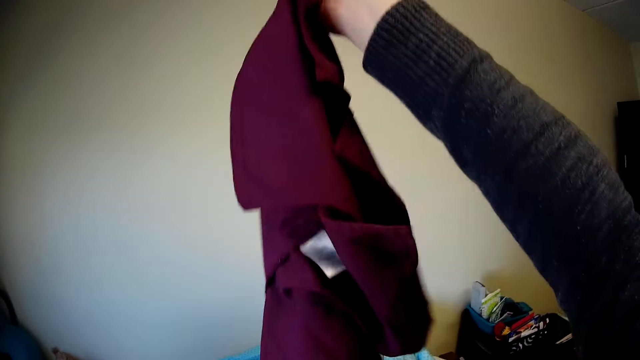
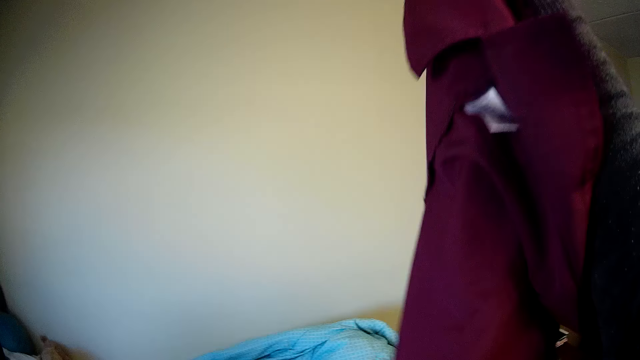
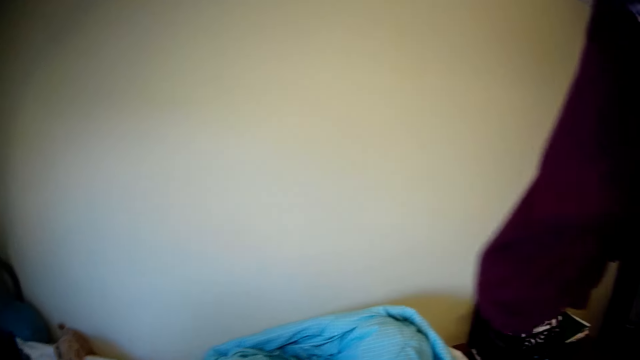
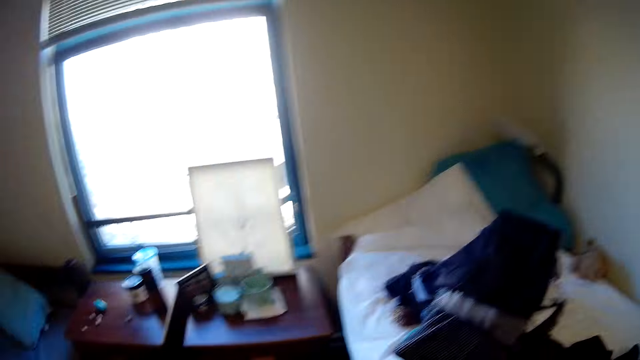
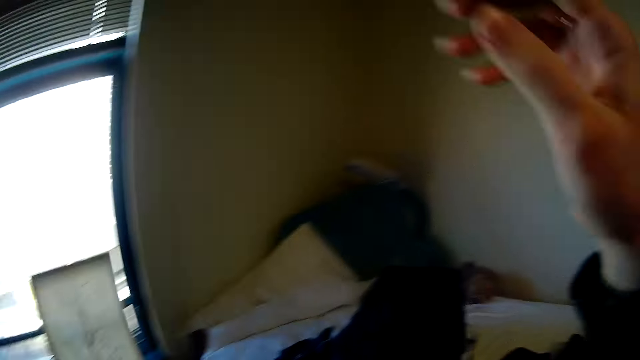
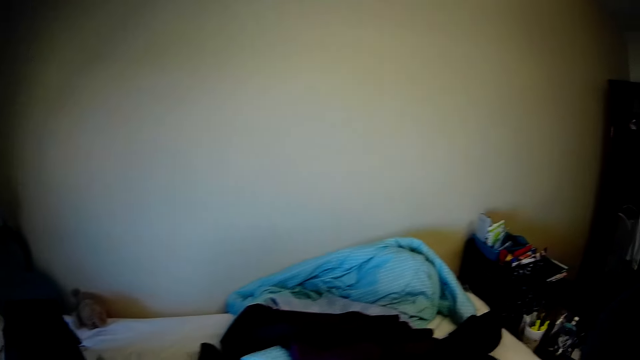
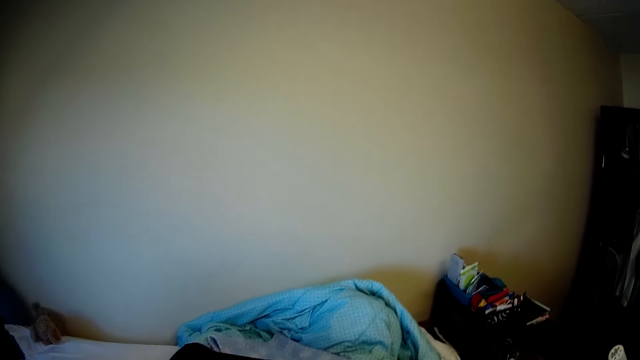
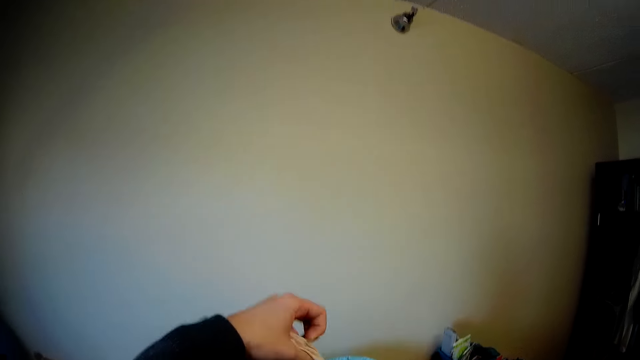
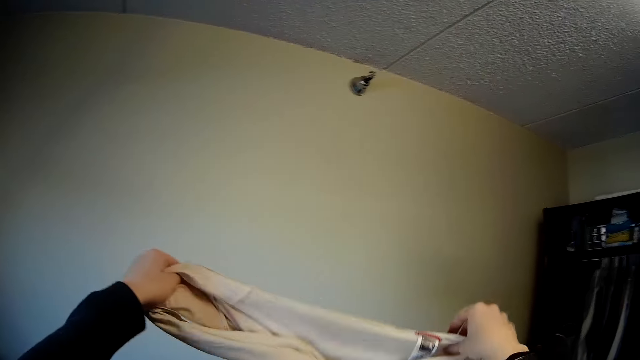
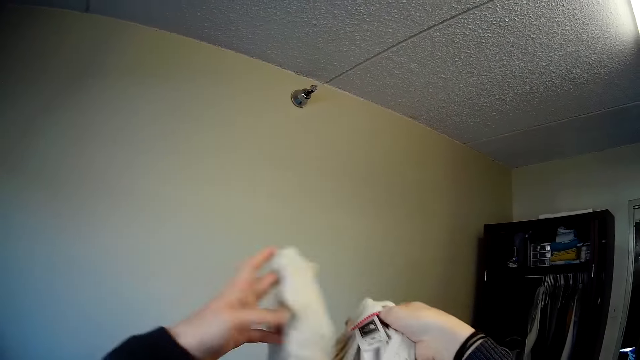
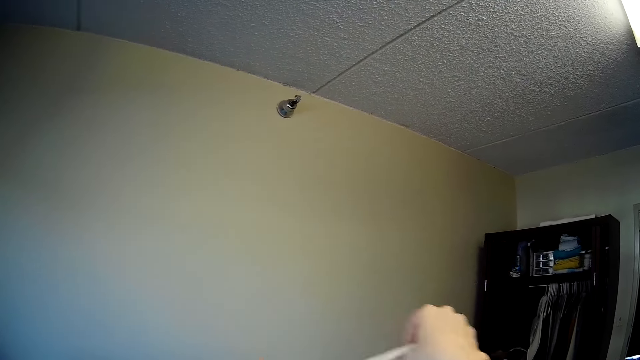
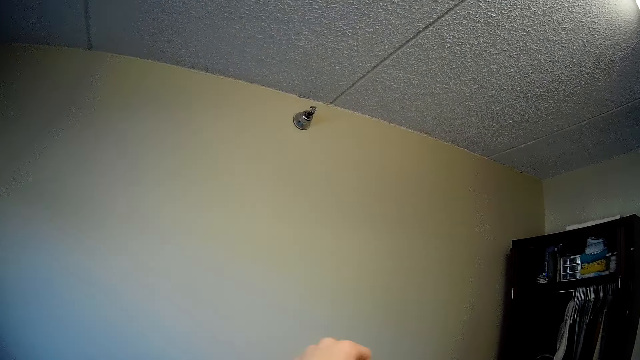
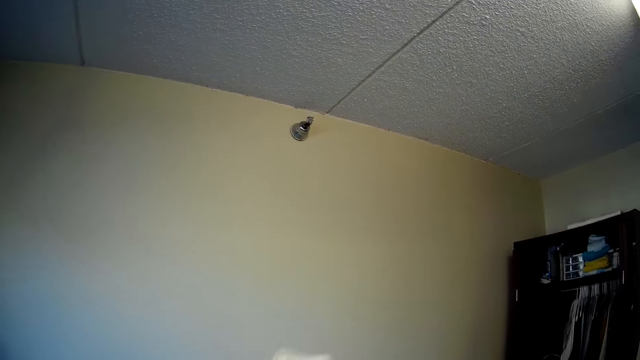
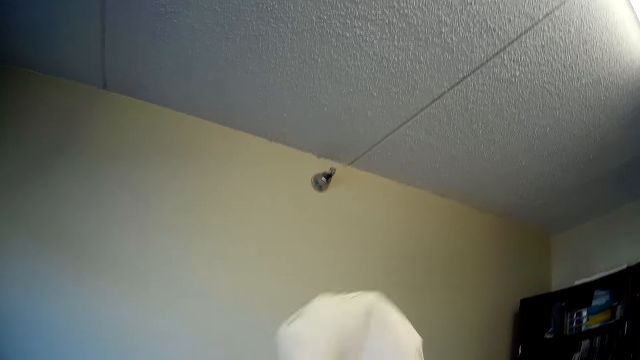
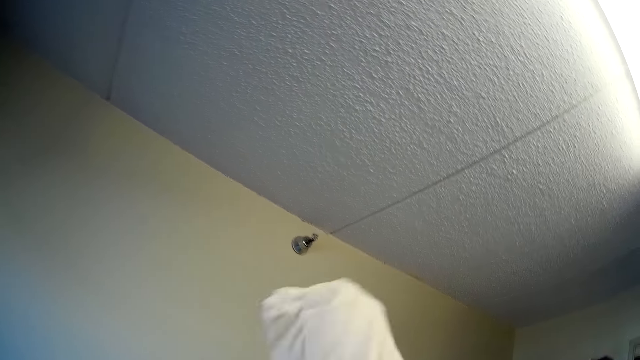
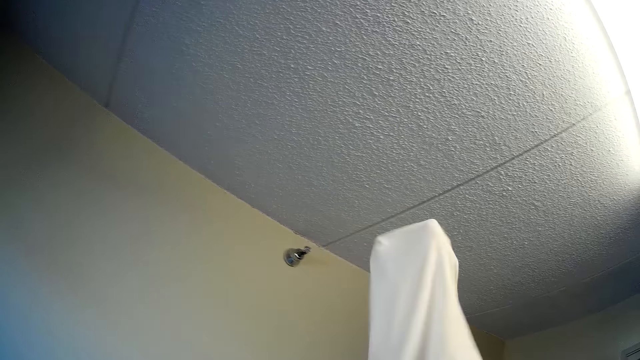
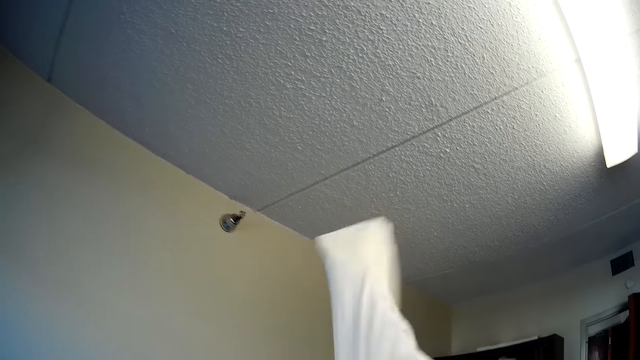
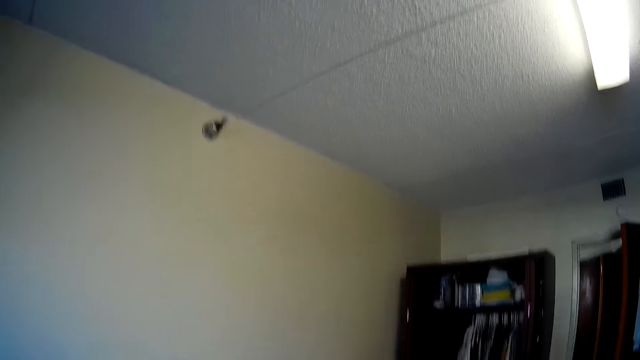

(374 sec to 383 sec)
The camera wearer looks around. They lift up a cloth.

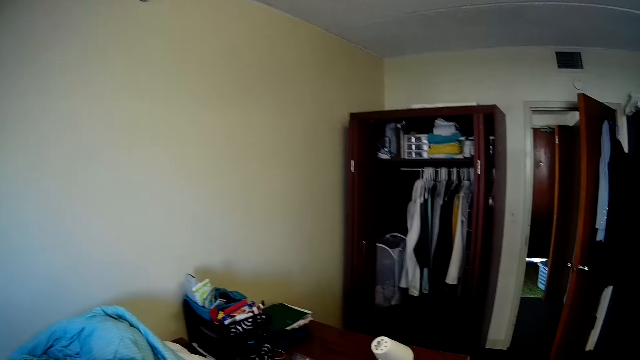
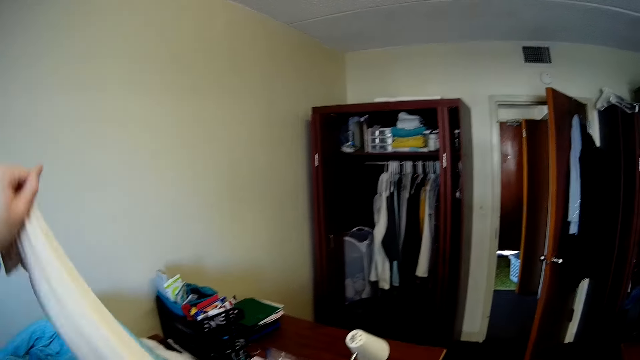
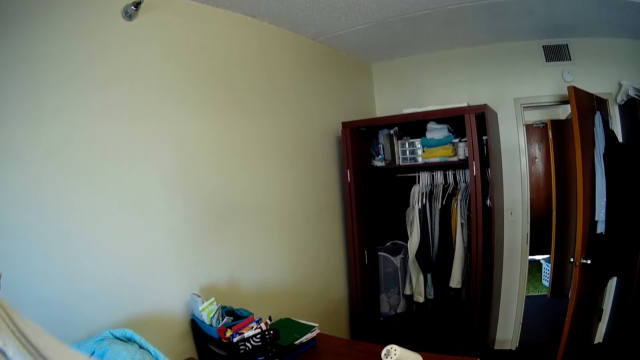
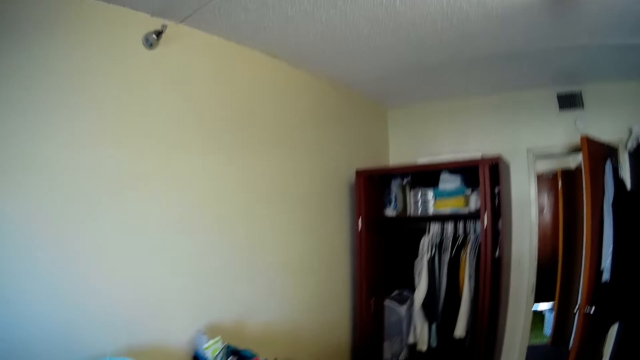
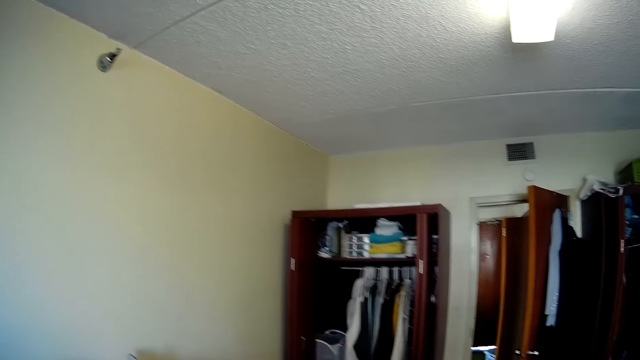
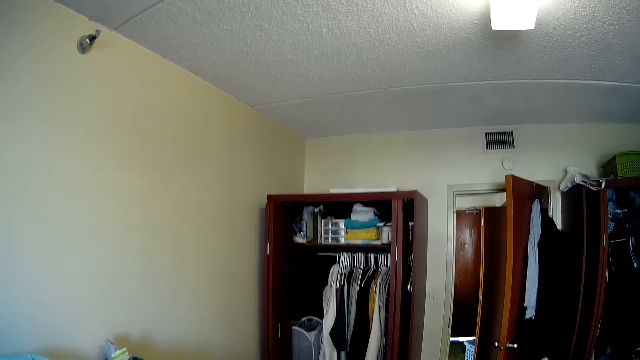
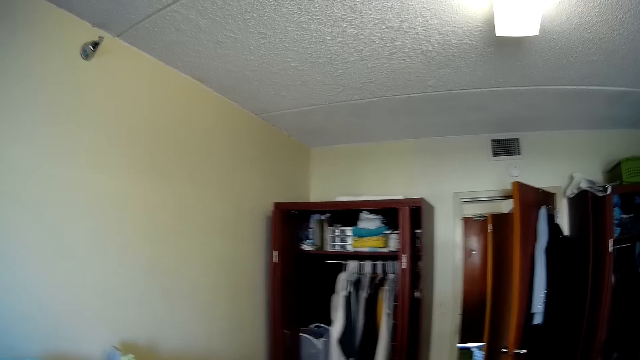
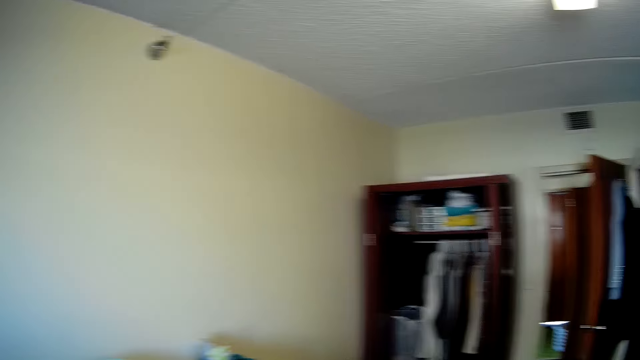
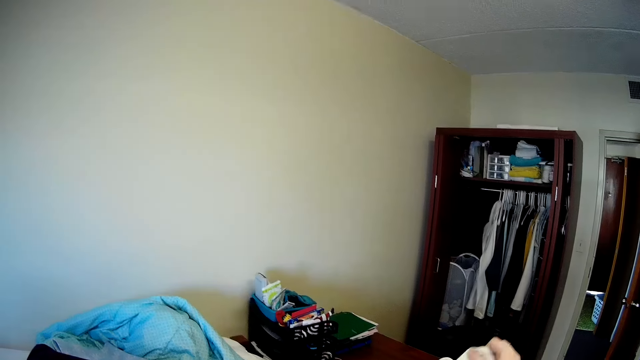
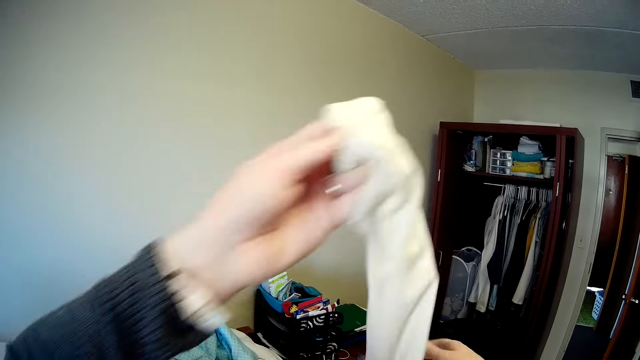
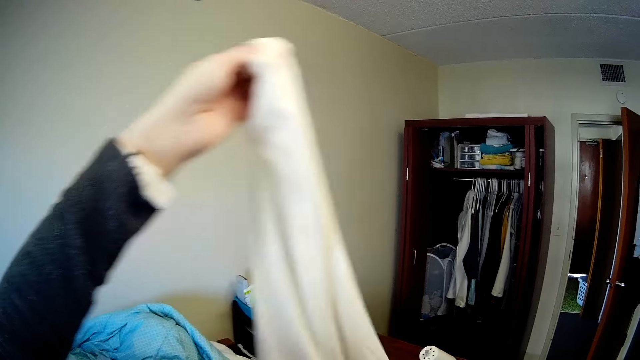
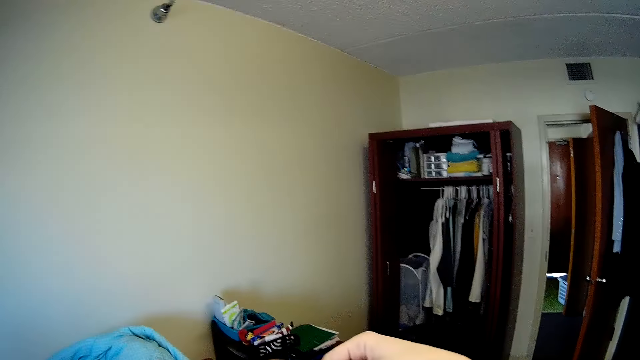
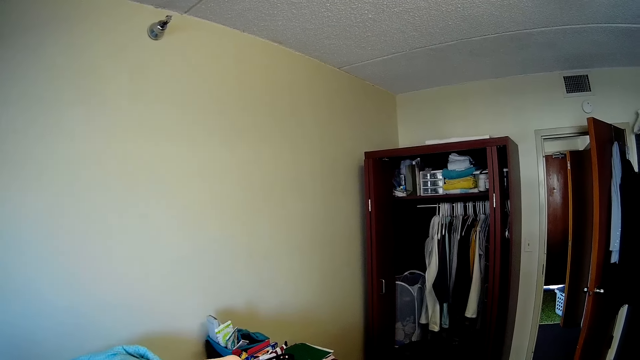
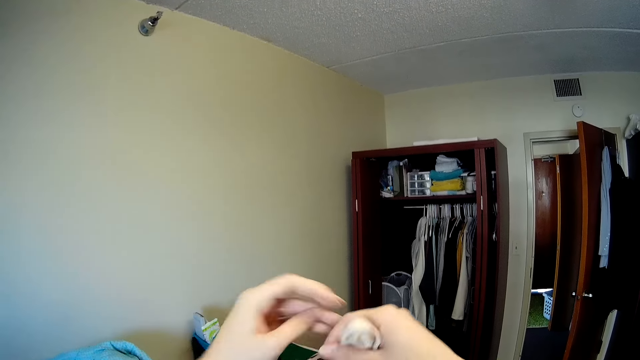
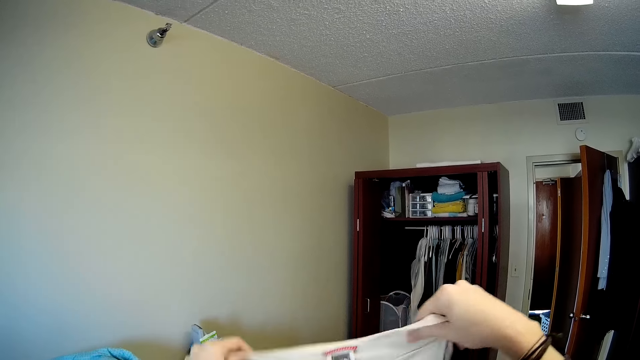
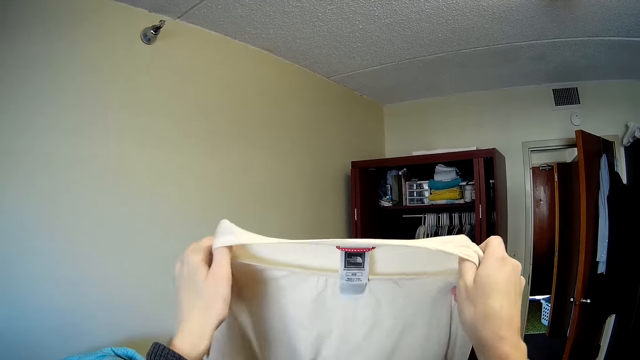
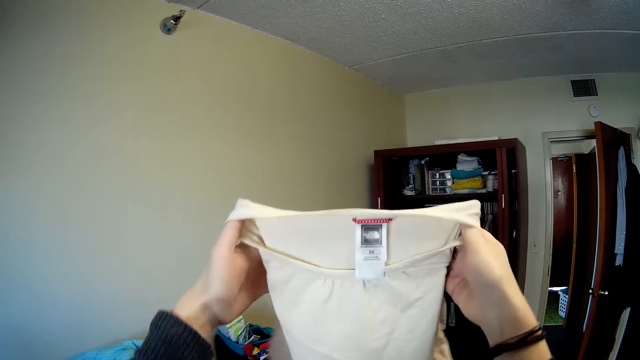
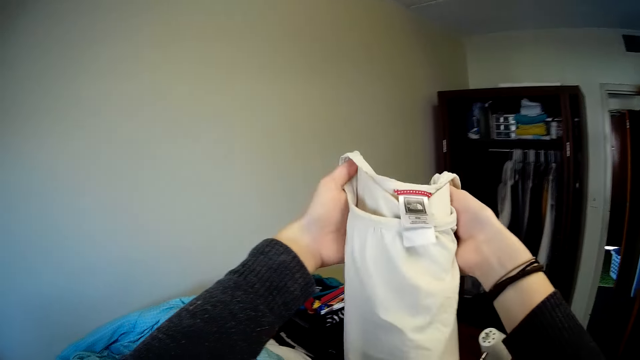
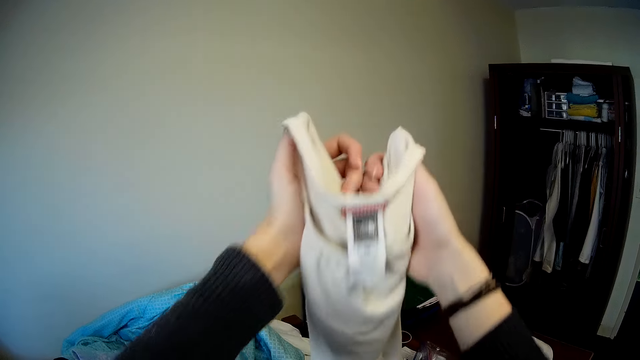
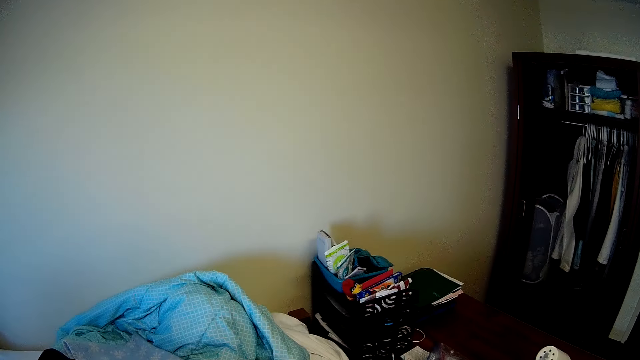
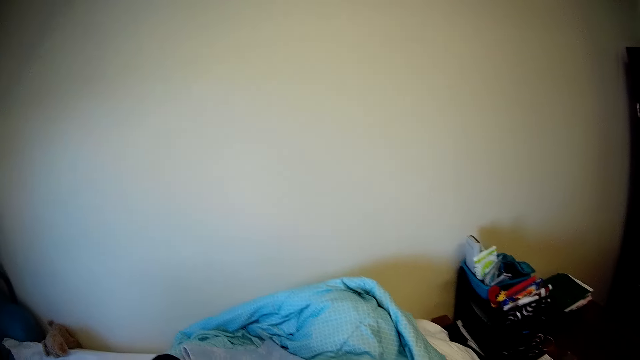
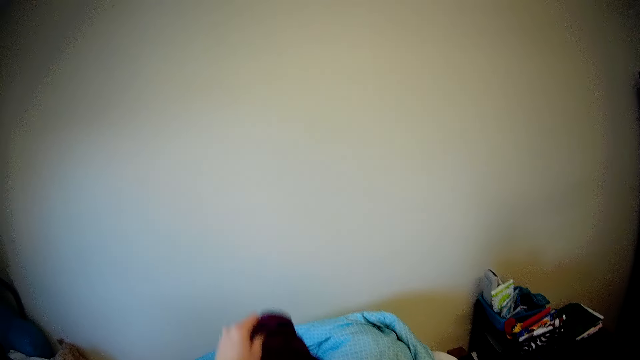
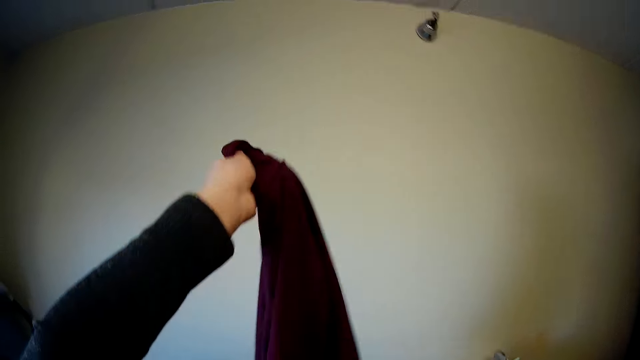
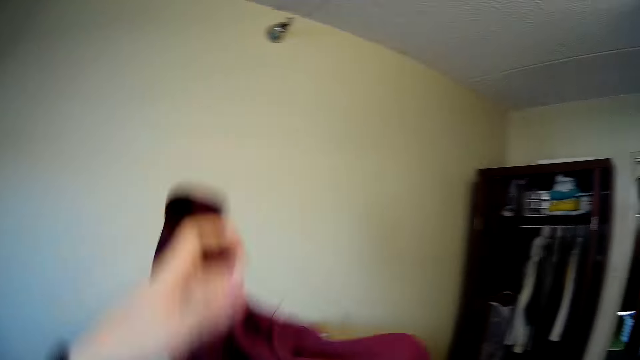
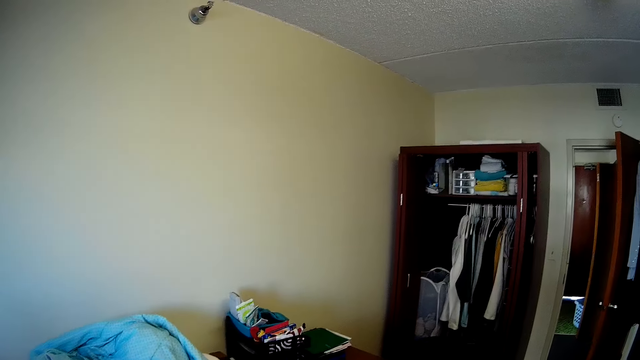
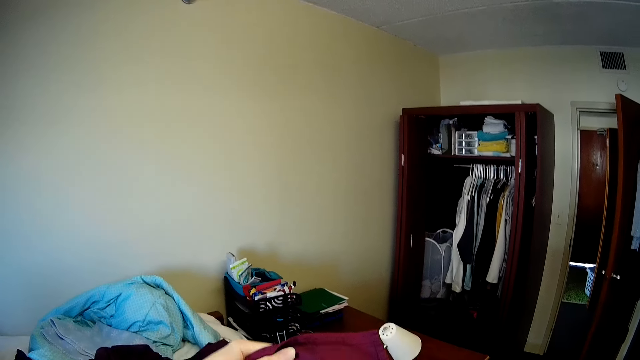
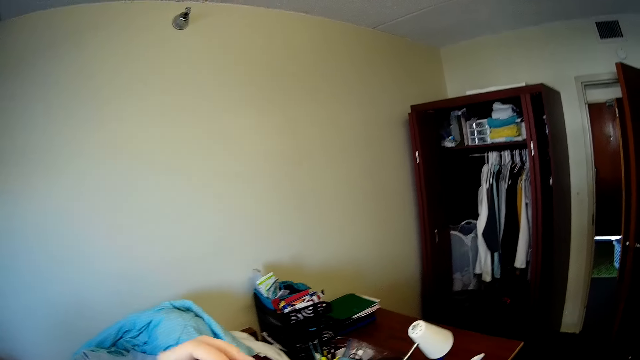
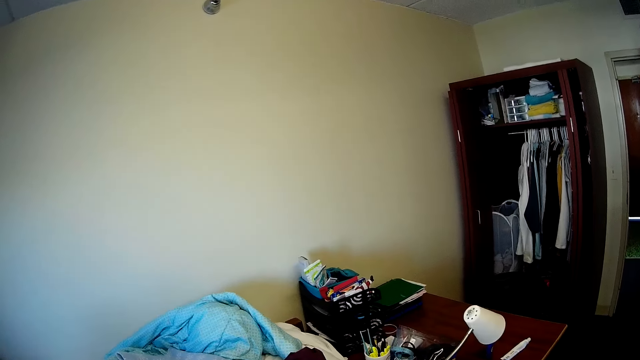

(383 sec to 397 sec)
The camera wearer looks around. They lift up a cloth. They look around. They lift up the cloth.
